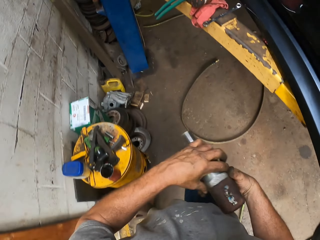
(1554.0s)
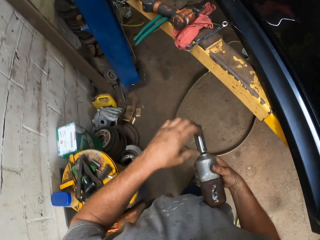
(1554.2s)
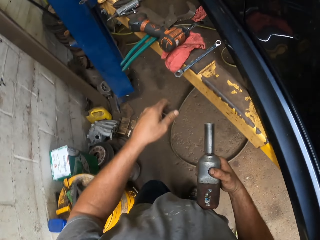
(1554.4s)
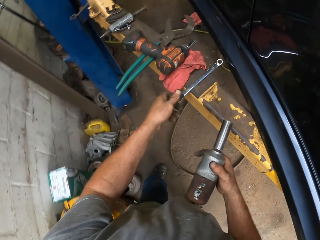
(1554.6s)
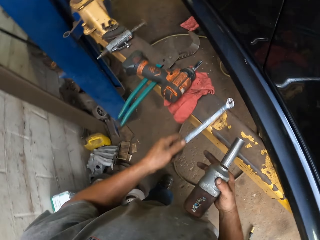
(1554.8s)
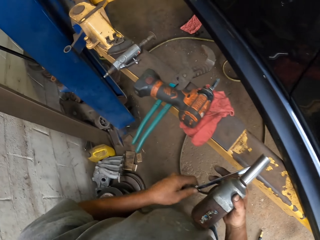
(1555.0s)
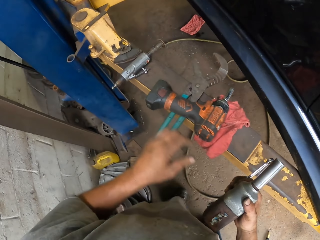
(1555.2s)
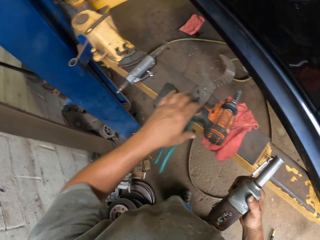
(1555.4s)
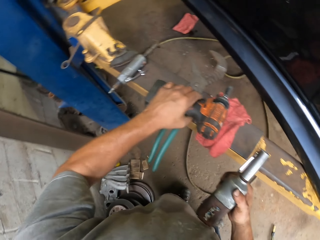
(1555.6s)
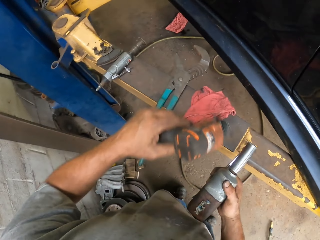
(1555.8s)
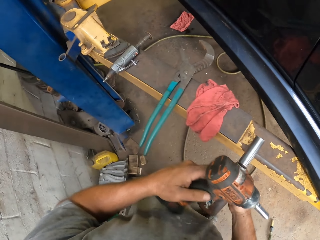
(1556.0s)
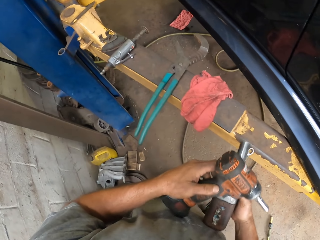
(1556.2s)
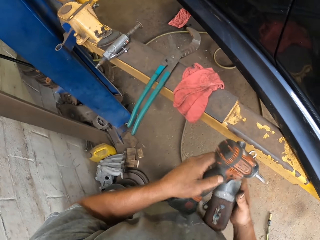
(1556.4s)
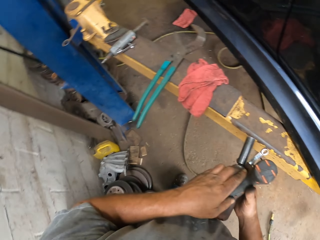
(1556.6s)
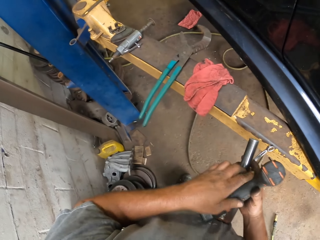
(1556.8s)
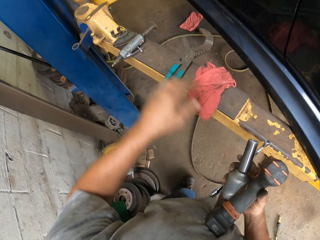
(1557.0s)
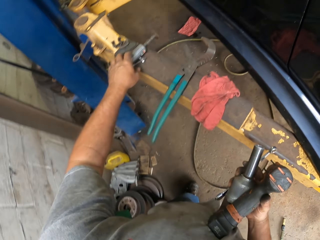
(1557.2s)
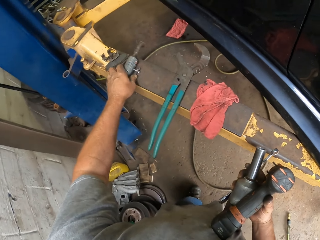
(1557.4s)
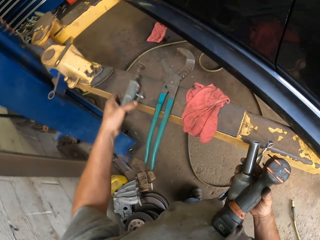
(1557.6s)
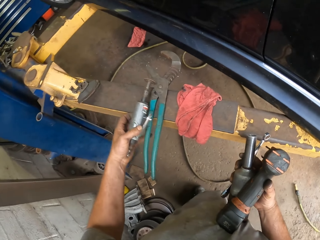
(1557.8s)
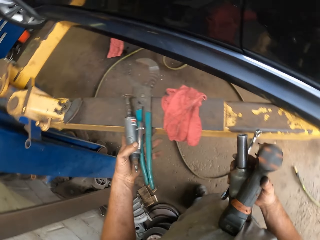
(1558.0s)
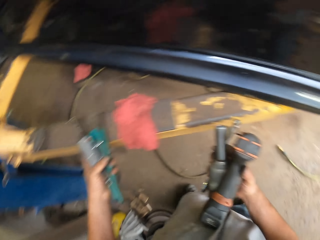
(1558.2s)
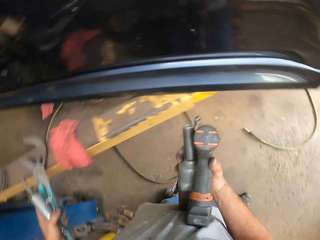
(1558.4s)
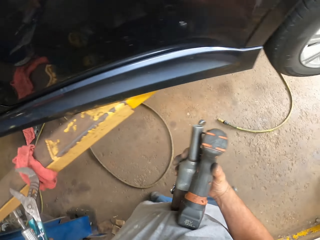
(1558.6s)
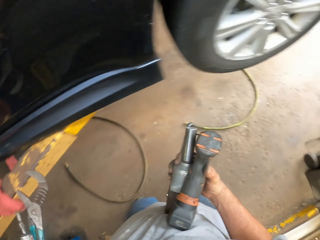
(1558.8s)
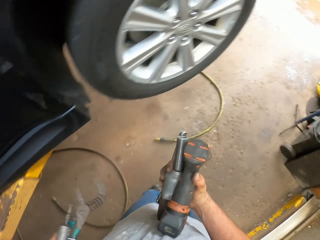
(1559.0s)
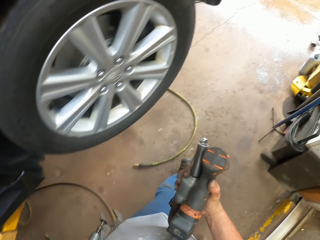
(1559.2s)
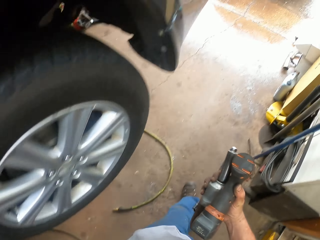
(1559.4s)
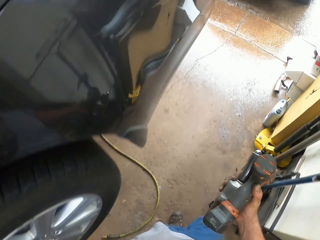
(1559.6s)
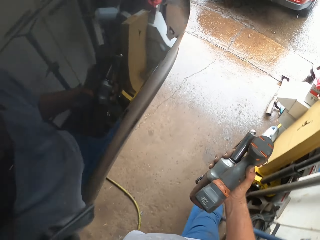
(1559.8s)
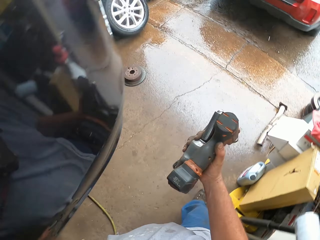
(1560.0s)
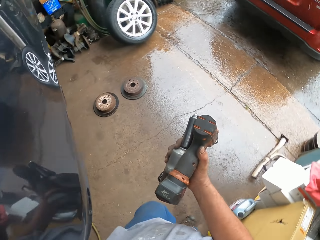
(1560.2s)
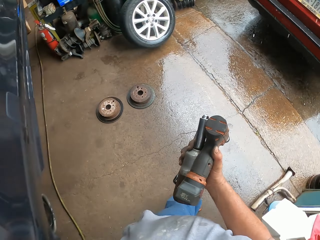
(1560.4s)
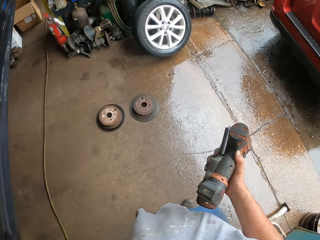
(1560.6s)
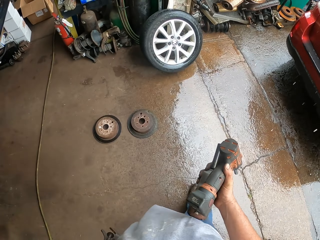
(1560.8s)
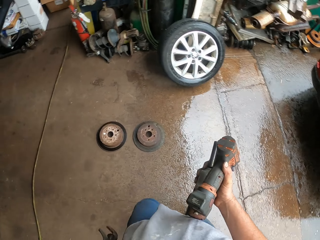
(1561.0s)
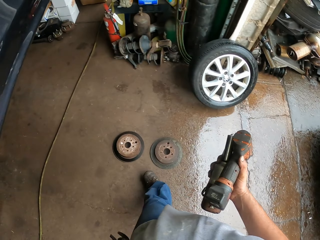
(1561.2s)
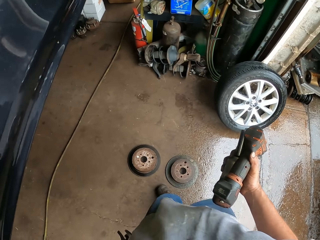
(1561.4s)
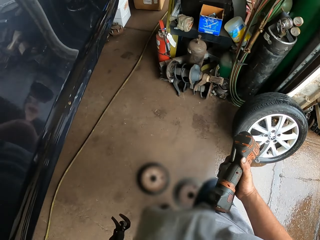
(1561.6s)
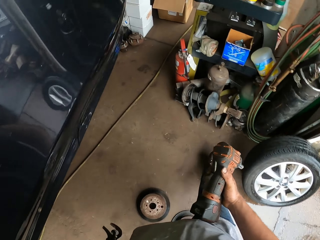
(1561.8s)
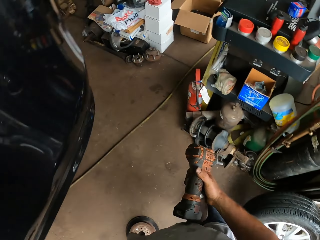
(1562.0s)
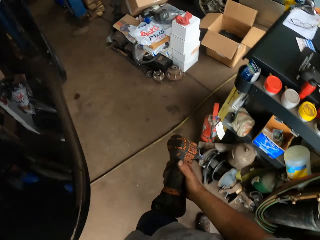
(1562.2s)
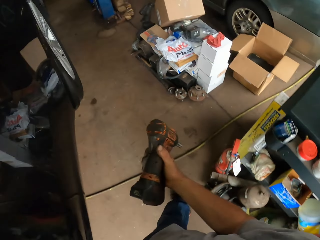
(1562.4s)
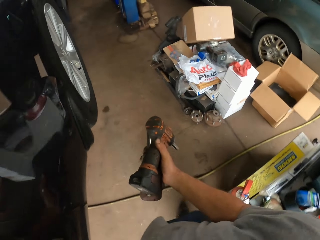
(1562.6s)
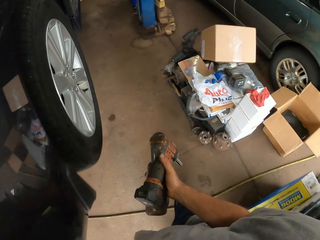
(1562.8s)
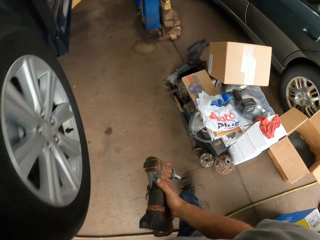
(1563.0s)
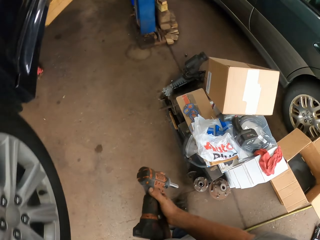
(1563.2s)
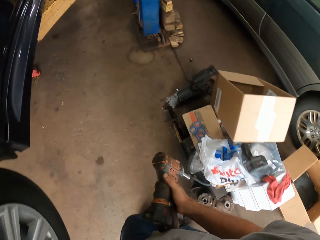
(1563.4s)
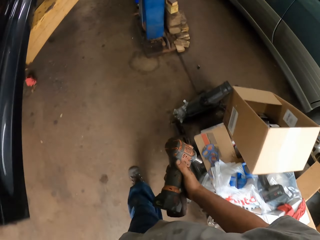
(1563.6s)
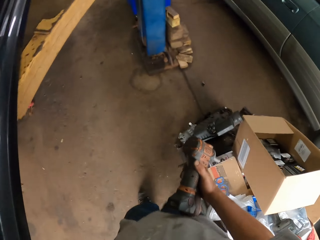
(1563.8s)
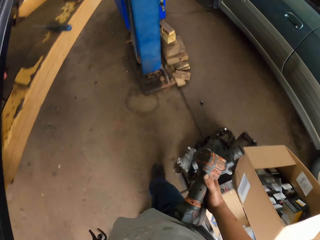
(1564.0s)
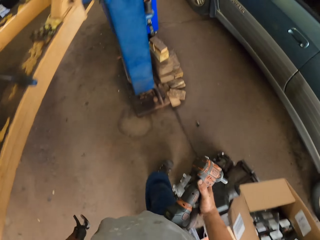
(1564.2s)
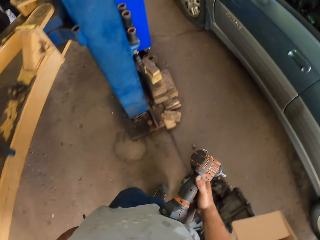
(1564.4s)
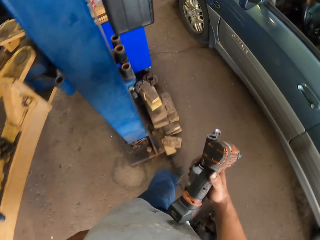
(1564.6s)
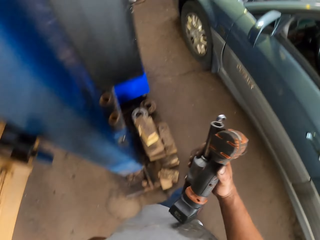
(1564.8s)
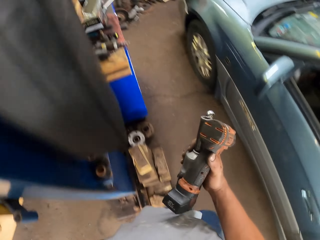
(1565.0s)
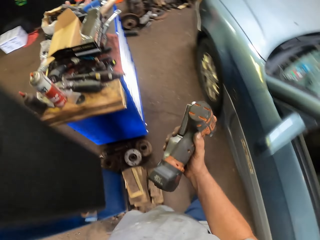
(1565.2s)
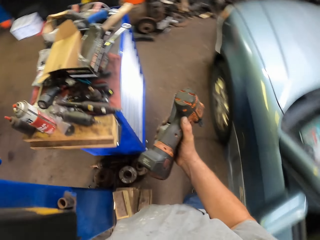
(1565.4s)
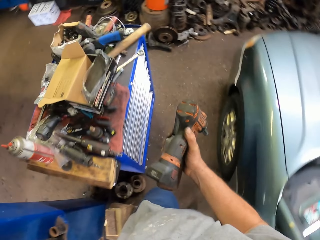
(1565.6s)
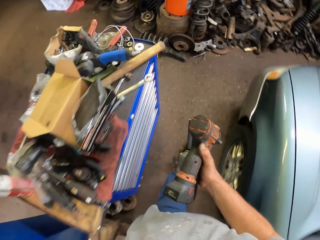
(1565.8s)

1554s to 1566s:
The camera wearer places the drill in his right hand. He moves towards the platform. He picks up the spanner. He places the spanner in his right hand. He picks up another drill. He places the drill in his right hand. He picks up the fuel injector. He picks up the clamps. He walks towards the drawer.

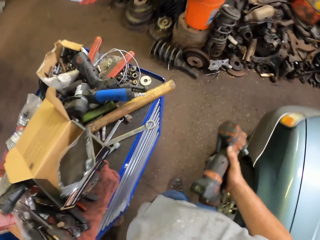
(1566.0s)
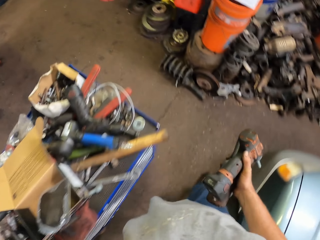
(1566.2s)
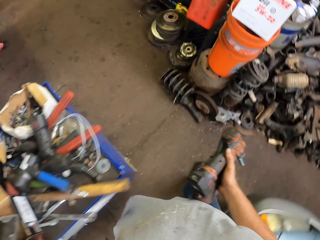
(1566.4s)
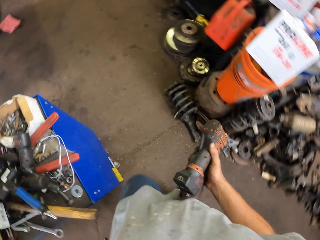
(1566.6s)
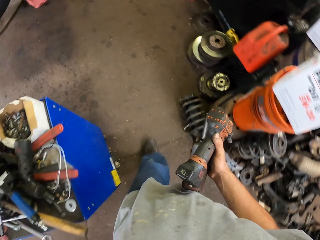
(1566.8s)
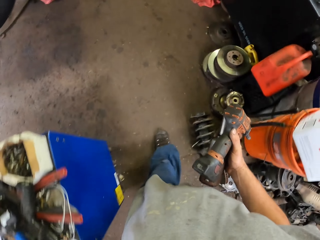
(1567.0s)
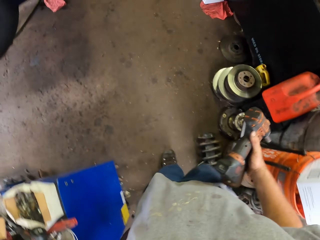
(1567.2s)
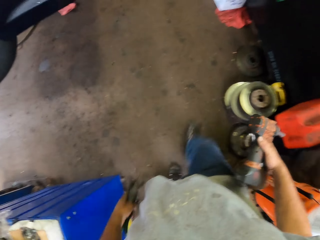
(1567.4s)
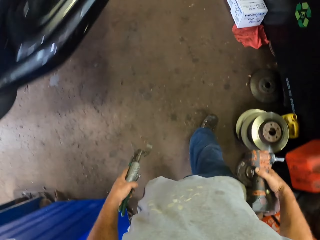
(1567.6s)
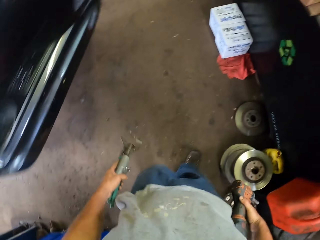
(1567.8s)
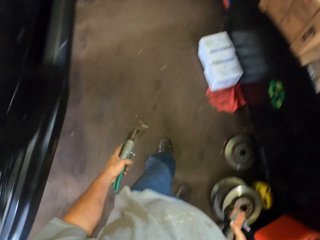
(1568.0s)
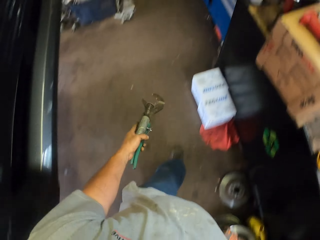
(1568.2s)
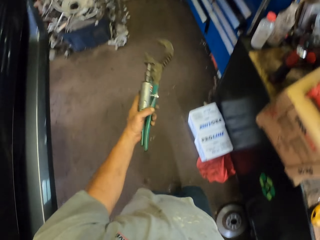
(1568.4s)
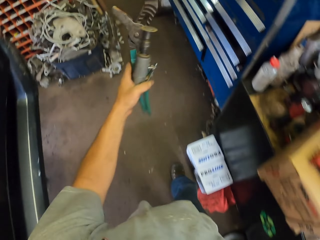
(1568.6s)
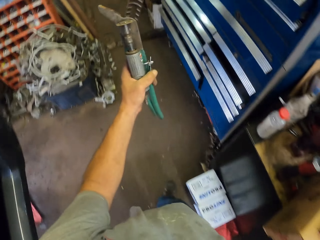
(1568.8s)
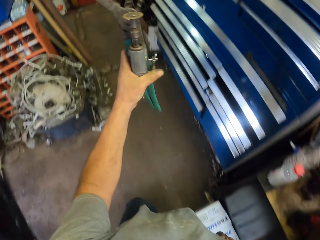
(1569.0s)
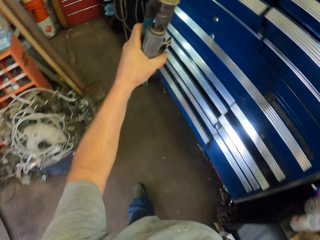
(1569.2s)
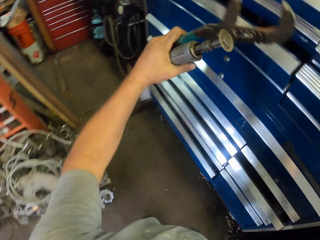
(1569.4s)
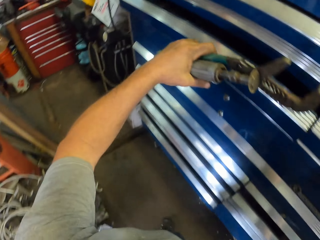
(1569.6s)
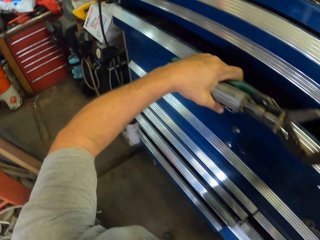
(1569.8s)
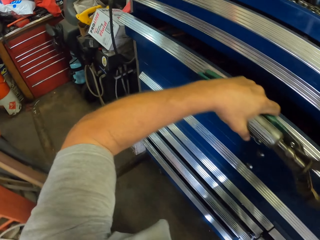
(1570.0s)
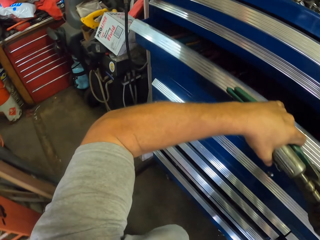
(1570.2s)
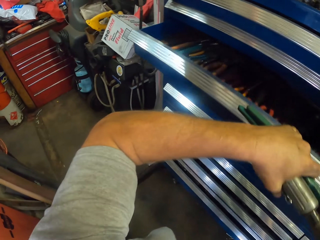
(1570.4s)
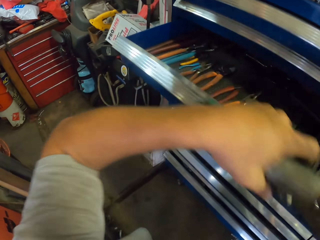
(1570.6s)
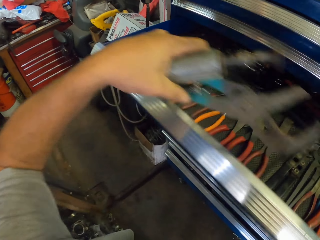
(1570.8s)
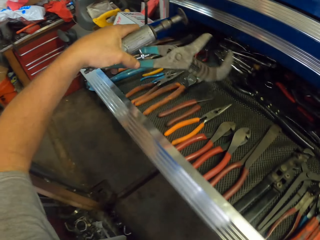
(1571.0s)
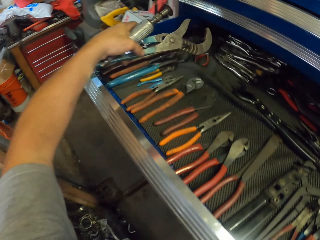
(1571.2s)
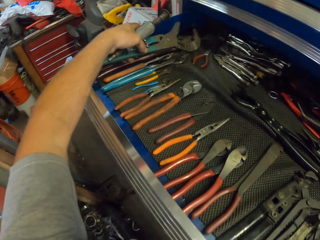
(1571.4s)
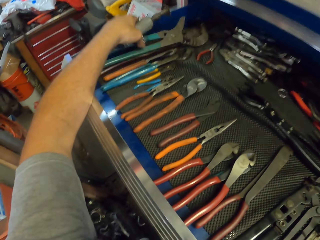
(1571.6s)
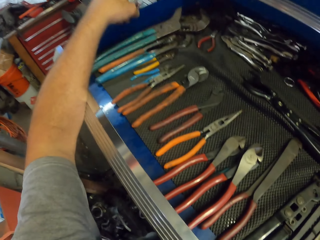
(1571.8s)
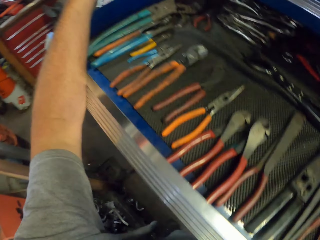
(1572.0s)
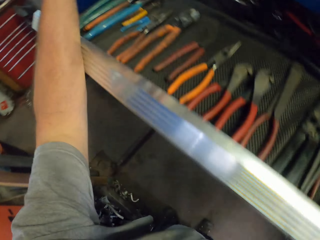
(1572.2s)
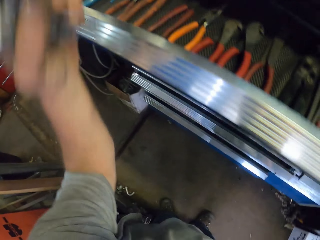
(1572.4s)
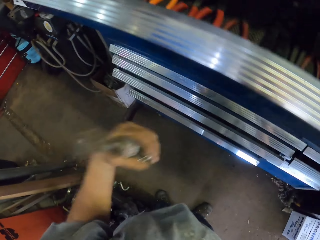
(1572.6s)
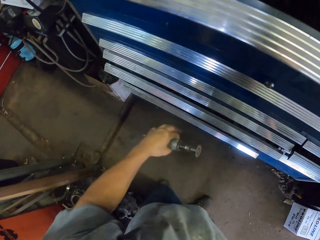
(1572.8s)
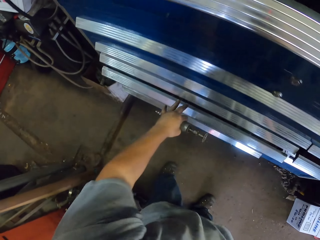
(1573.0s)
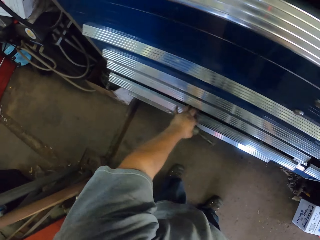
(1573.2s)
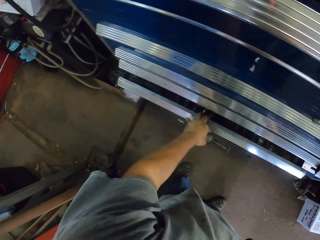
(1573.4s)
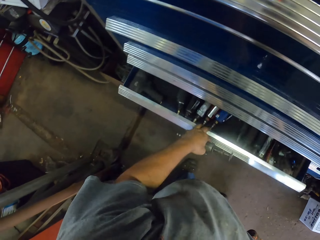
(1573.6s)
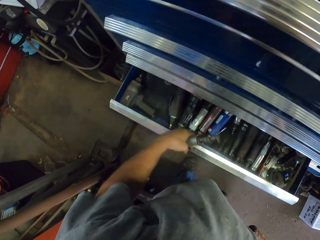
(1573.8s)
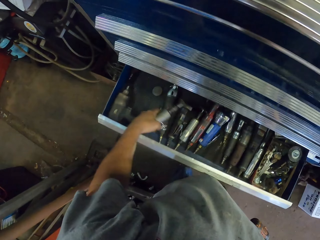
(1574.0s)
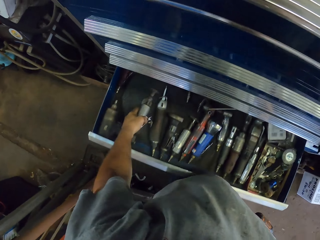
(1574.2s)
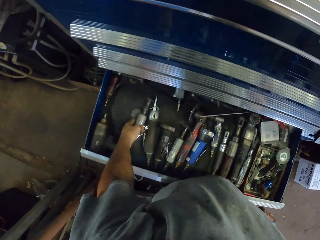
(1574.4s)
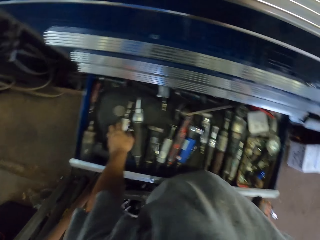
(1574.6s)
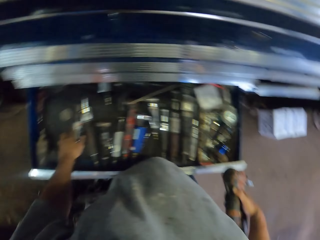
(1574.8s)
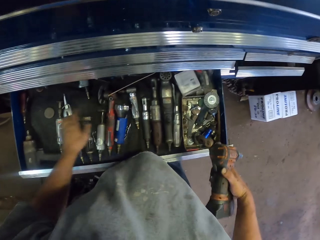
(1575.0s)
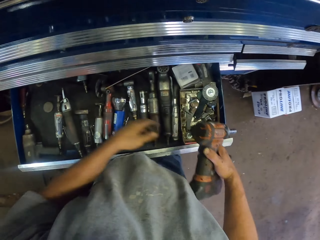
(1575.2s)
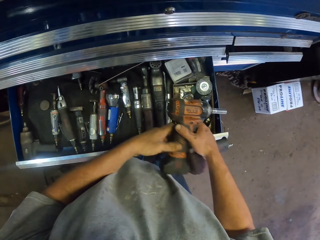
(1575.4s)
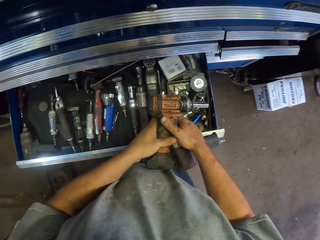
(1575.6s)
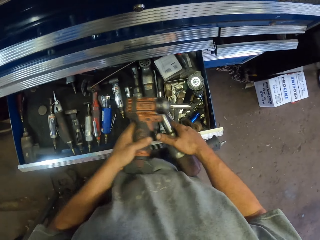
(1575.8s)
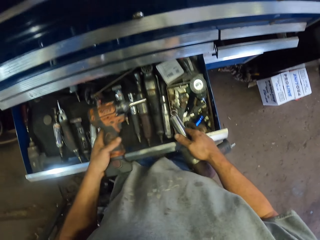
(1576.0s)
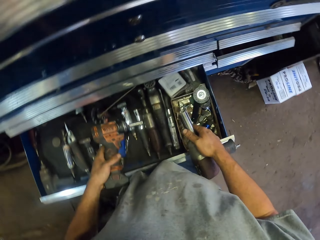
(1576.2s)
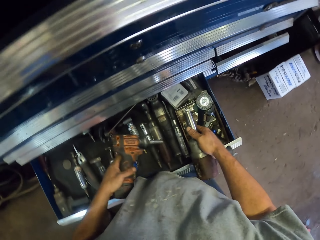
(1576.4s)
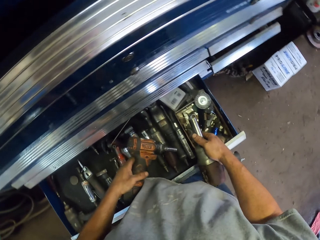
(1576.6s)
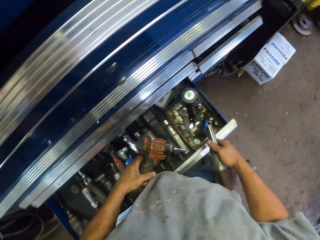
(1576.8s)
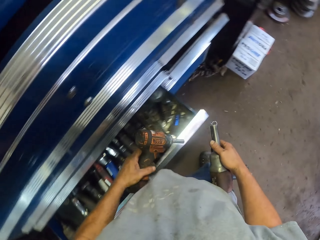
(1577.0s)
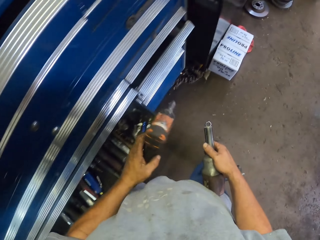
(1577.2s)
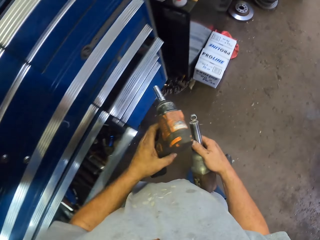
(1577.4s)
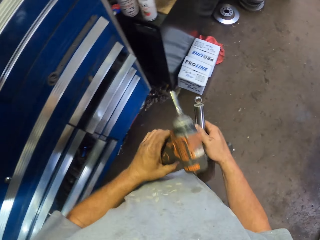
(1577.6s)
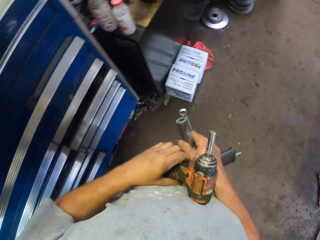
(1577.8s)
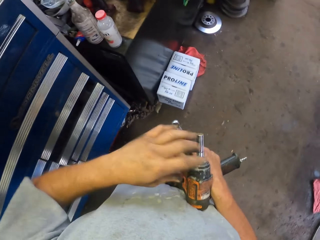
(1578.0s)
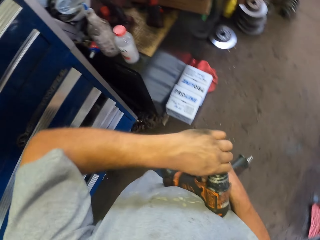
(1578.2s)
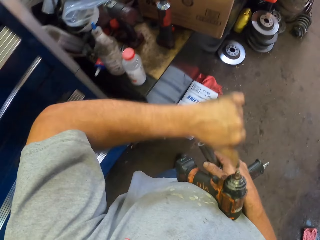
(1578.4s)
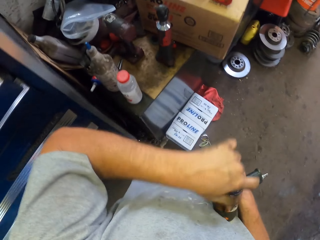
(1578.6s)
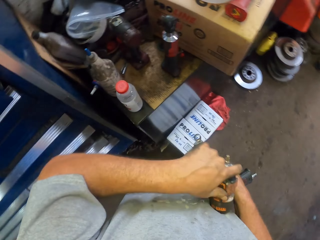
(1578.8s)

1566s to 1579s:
The camera wearer opens the drawer. He places the clamp in the drawer. He arranges tools in the drawer. He closes the drawer. He opens the drawer. He places the fuel injector in the drawer. He places the drill in his left hand. He opens the drawer with his leg. He holds the drill with his right hand. He removes the drill bit from the drill.
